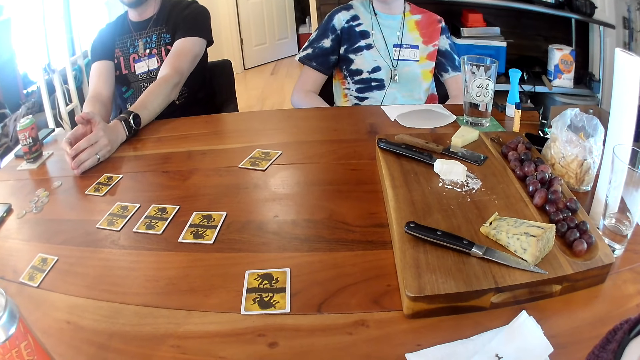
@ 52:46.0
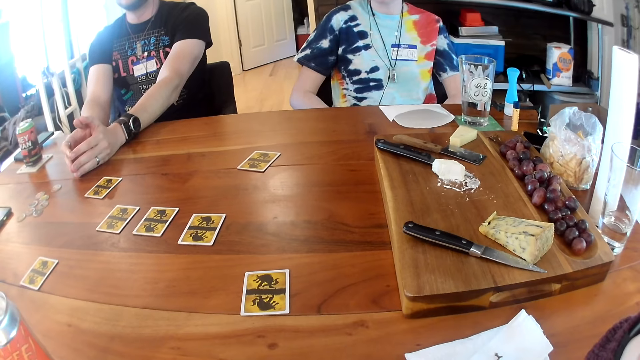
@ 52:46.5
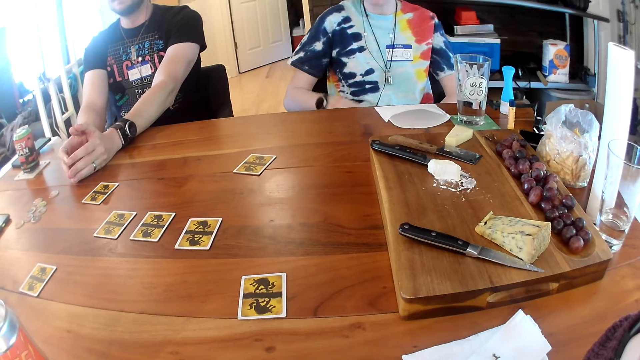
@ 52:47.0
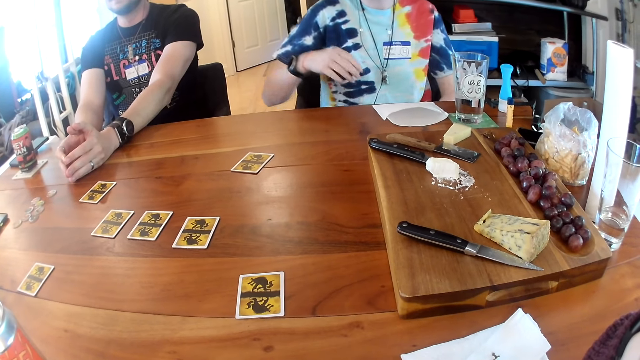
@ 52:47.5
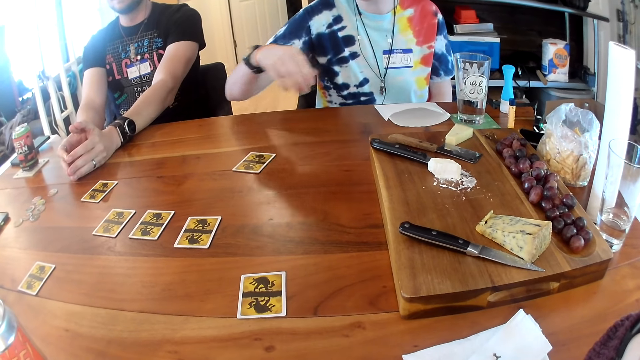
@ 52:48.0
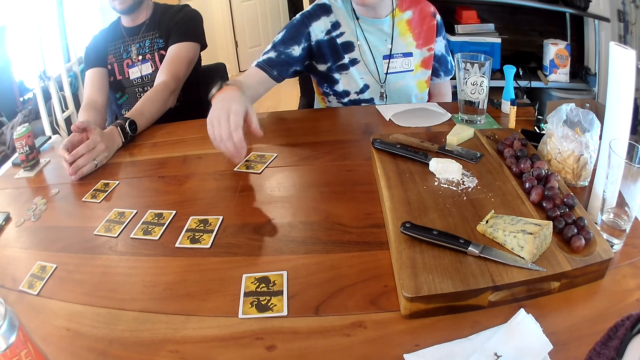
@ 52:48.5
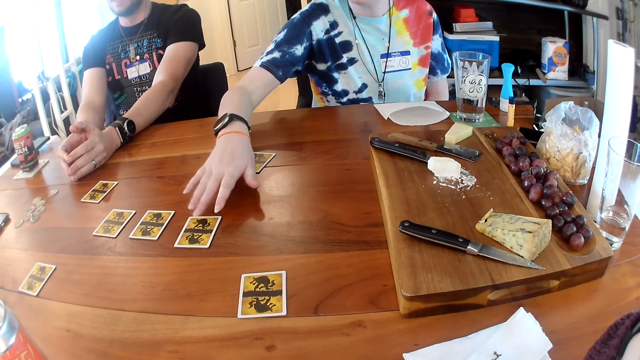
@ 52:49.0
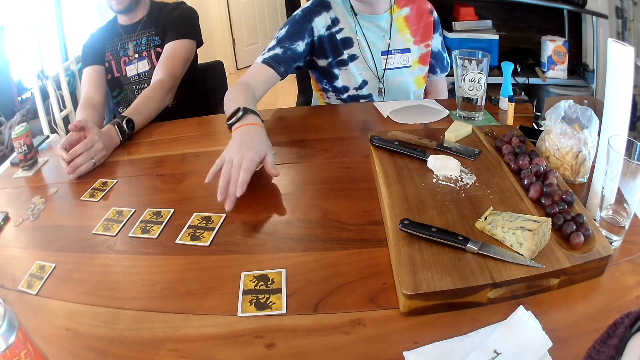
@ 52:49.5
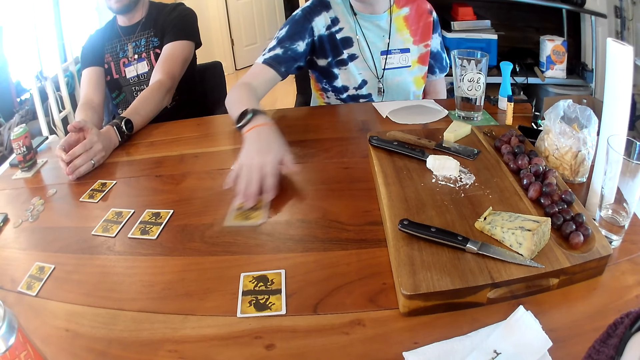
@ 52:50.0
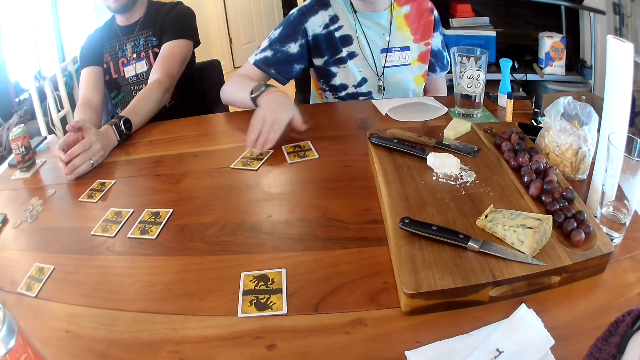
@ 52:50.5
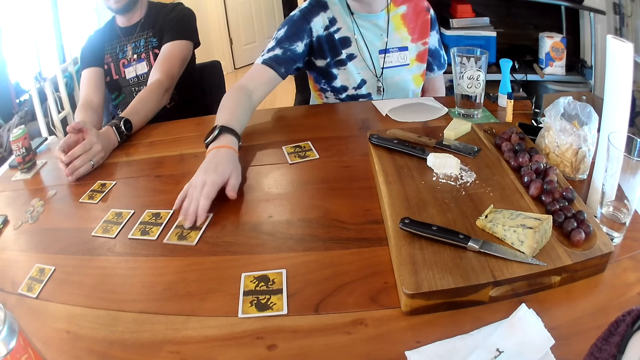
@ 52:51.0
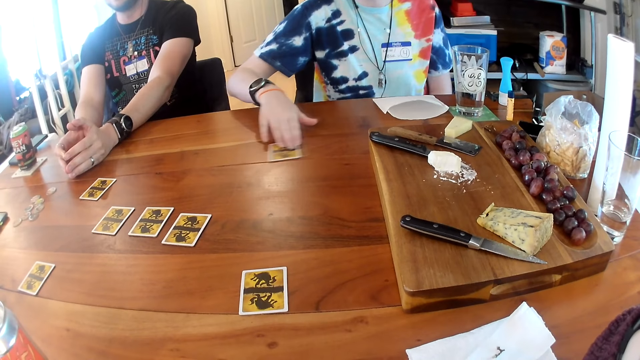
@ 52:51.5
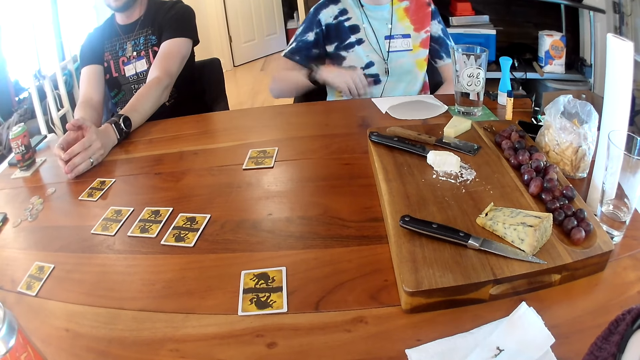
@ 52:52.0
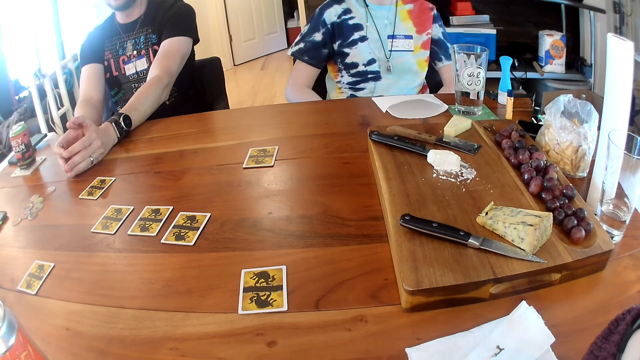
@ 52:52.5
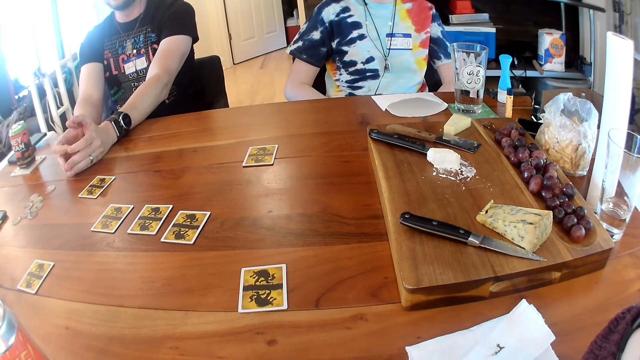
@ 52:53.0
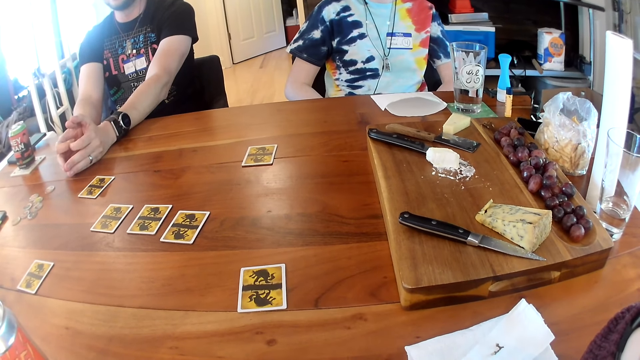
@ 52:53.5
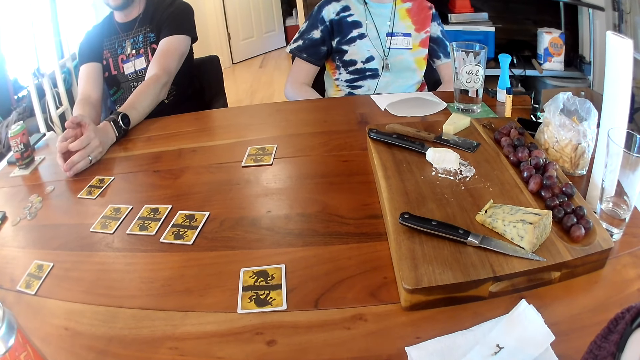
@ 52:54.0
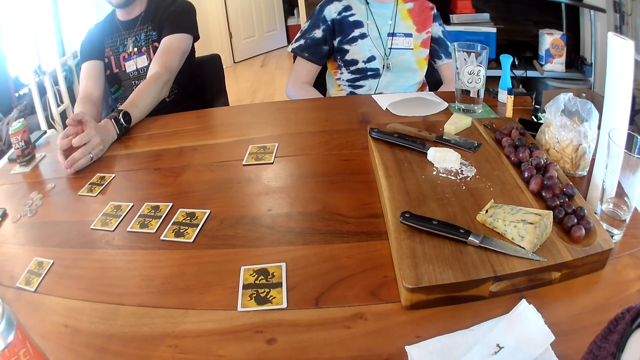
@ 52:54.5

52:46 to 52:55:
A woman moves a card on the table with her right hand. She does so again.

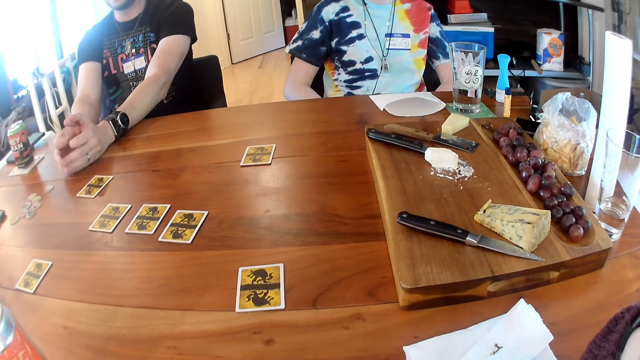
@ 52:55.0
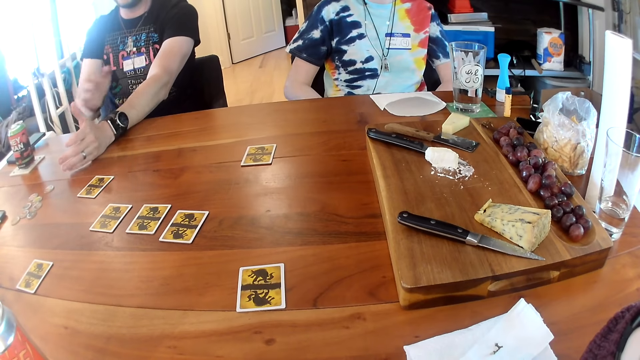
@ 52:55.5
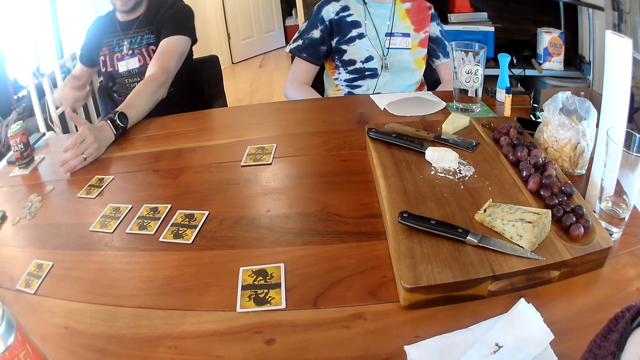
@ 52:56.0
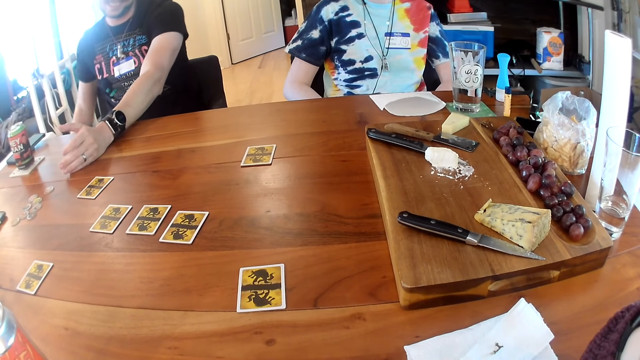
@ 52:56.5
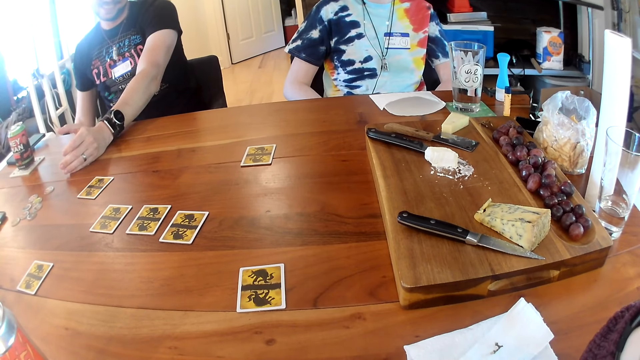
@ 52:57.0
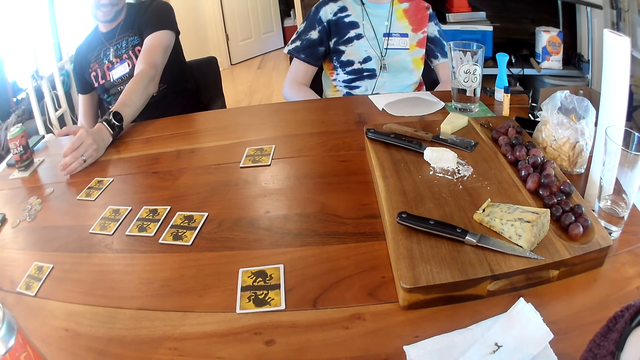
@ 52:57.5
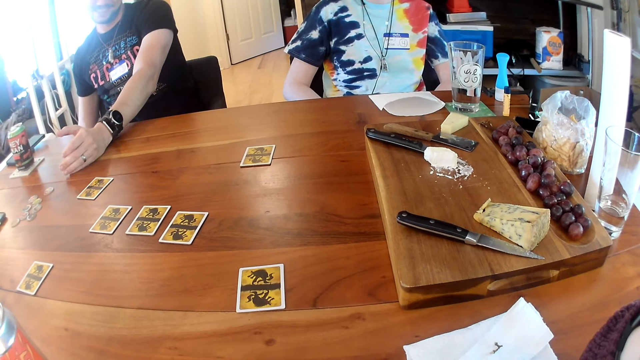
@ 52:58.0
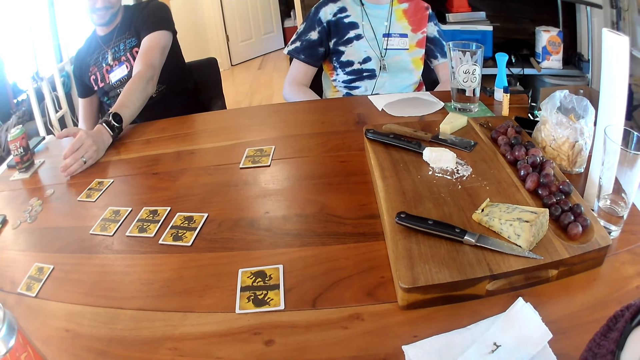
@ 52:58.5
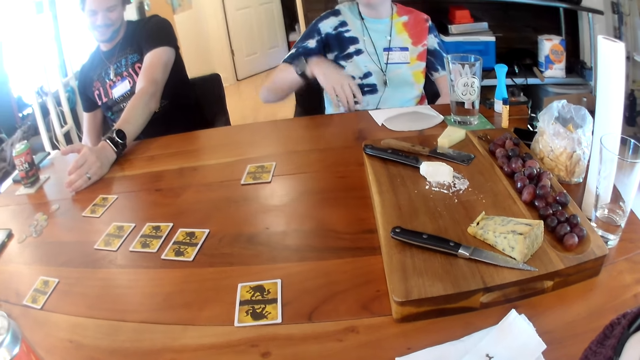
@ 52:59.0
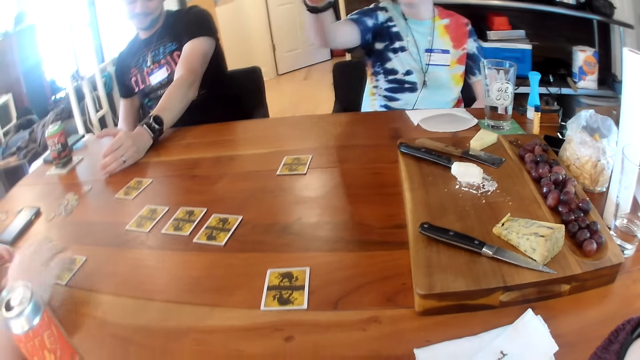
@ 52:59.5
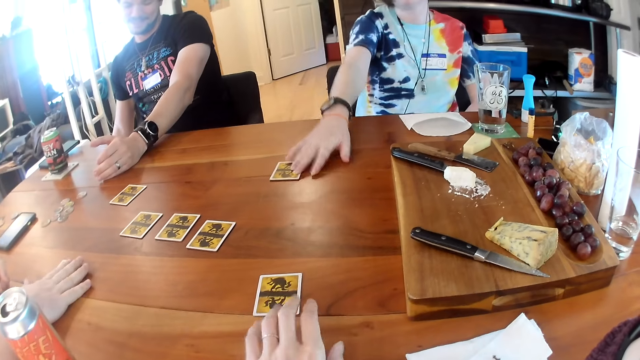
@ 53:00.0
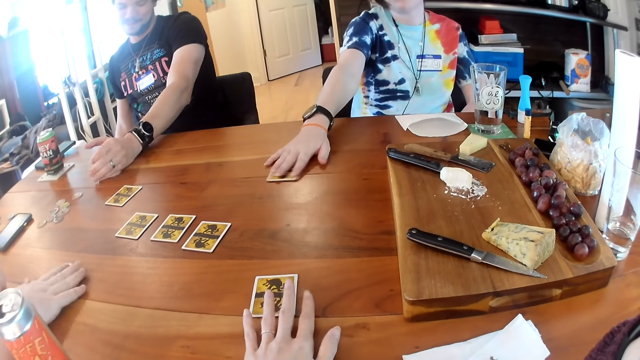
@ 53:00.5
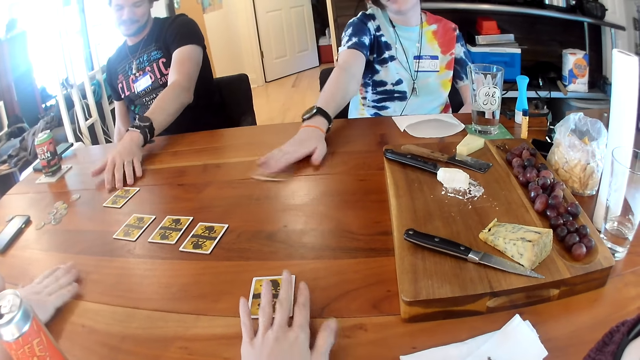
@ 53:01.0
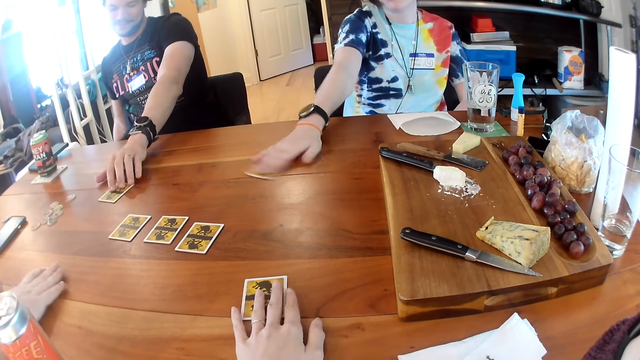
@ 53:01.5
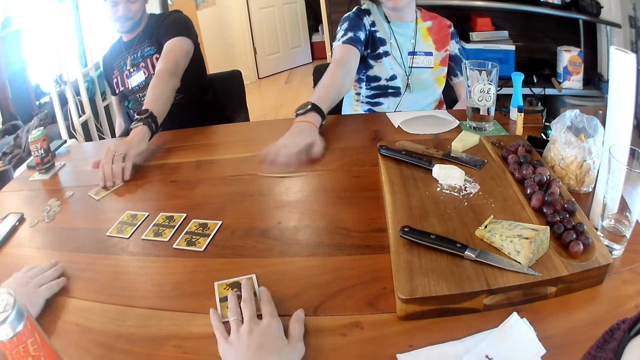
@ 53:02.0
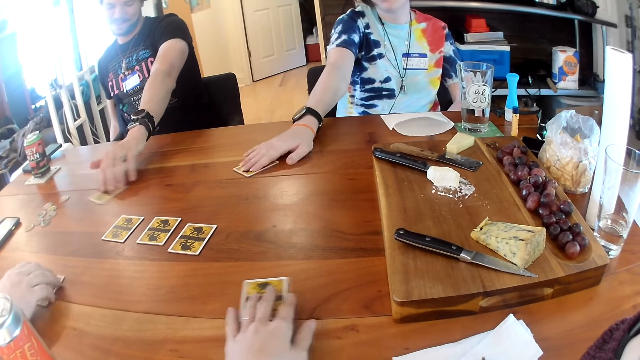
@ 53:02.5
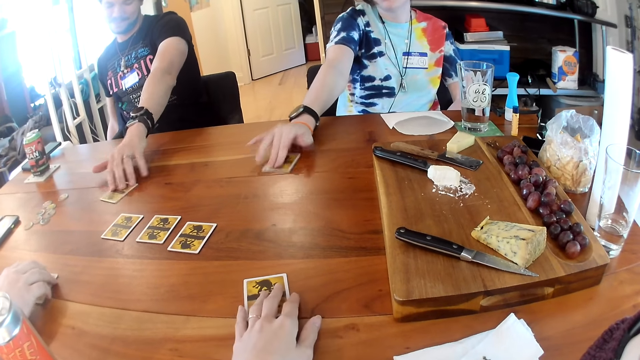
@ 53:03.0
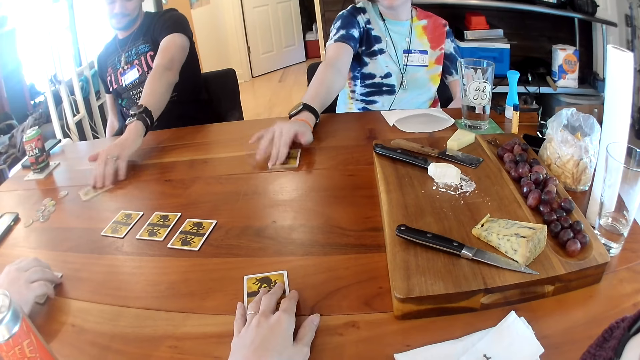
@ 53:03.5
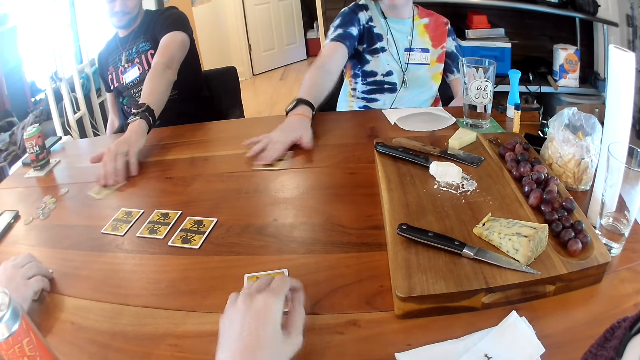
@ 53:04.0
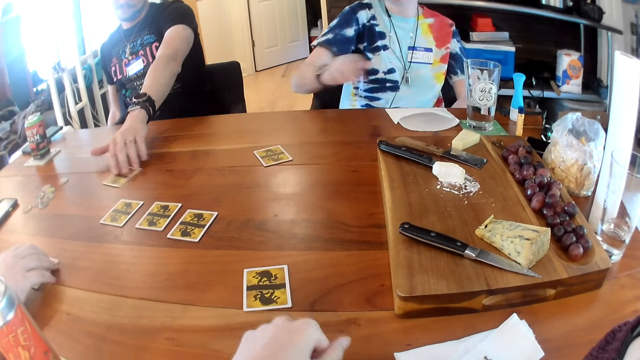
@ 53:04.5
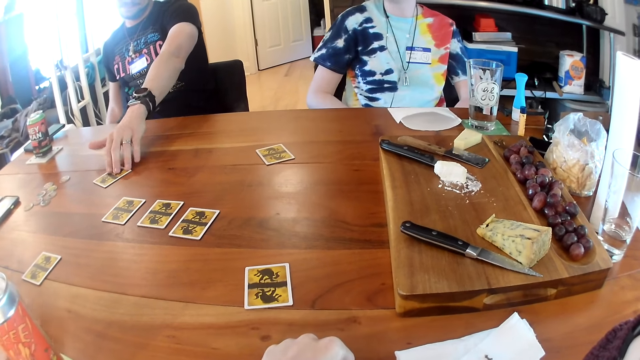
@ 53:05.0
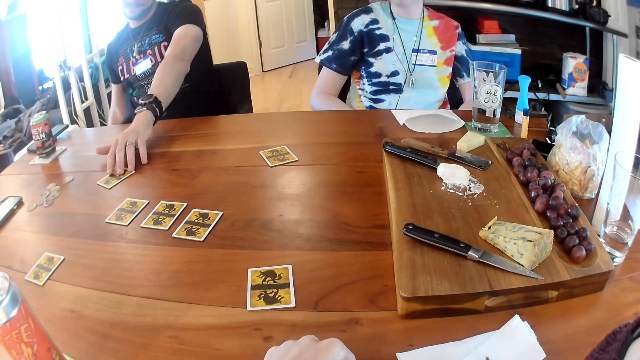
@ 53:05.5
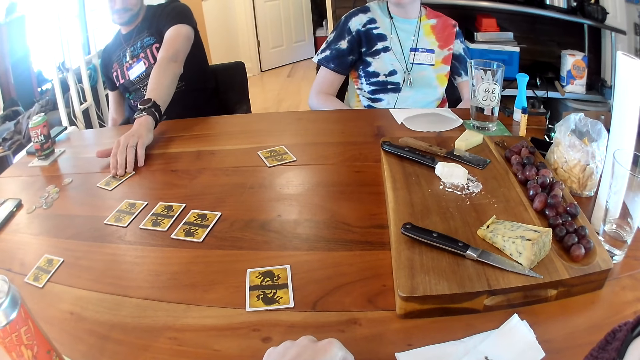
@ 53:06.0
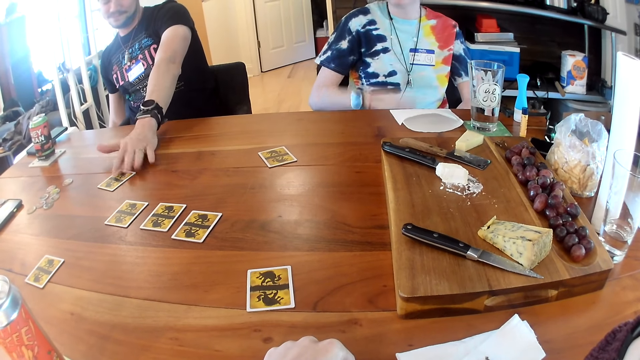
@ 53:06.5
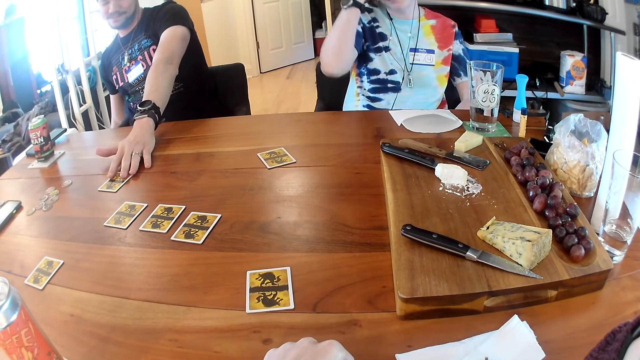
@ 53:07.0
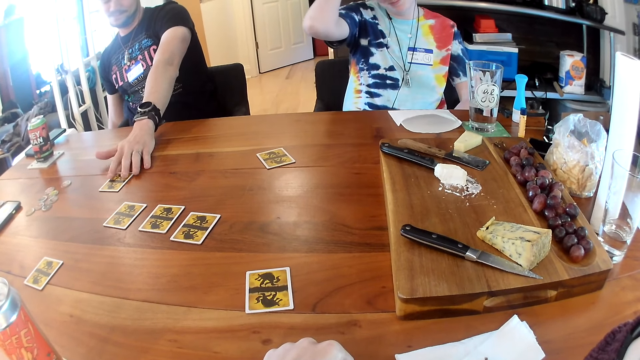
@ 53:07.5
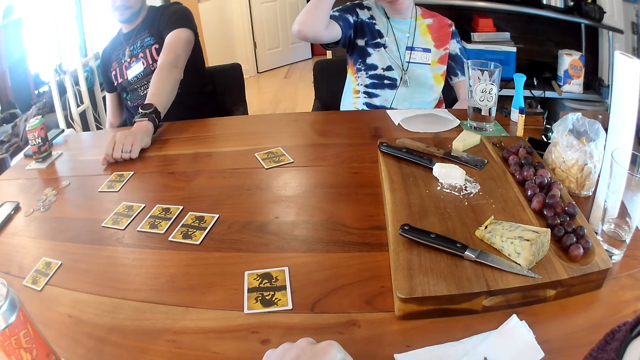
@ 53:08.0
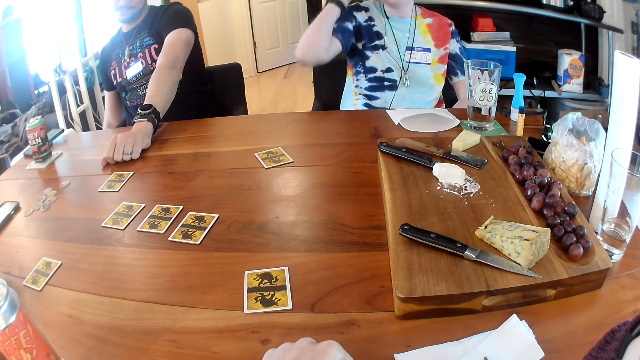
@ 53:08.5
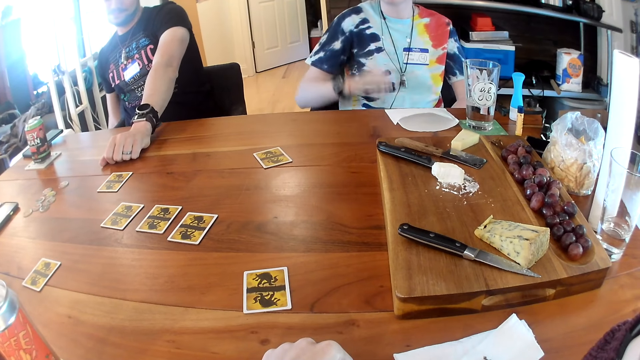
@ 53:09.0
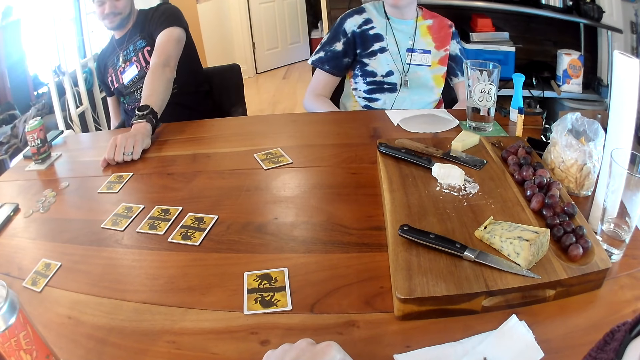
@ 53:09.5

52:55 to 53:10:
A man reaches under the table with his right hand. Another man touches the card on the table with his right hand. A woman touches the card on the table with her right hand. The camera wearer touches a card on the table with her left hand. The other man moves the card on the table with his right hand. The woman moves the card on the table with her right hand. The first man touches the card on the table with his left hand. The camera wearer moves the card on the table with her left hand. The first man moves the card on the table with his left hand. The woman raises her right hand. The first man taps the card on the table with his left hand.
